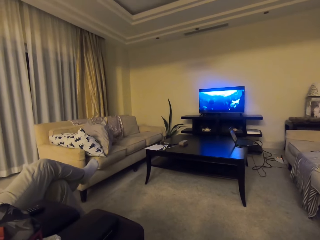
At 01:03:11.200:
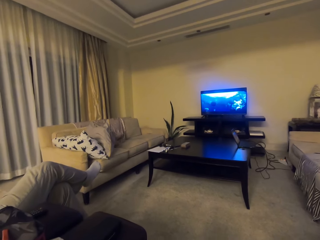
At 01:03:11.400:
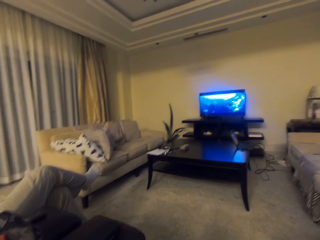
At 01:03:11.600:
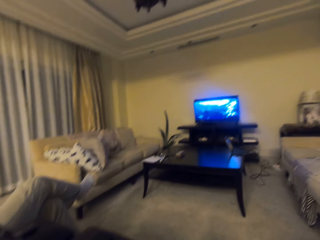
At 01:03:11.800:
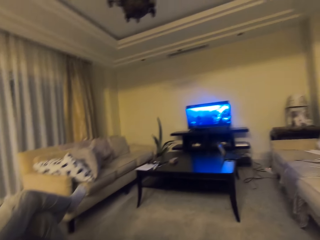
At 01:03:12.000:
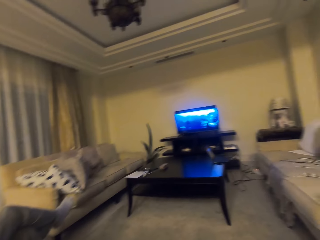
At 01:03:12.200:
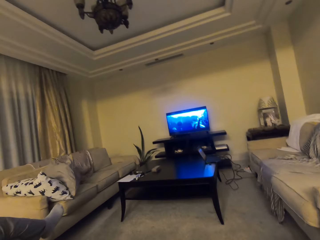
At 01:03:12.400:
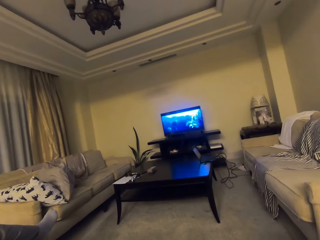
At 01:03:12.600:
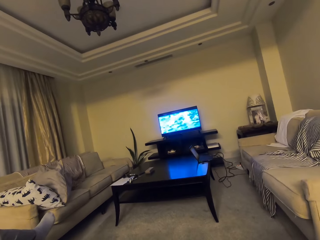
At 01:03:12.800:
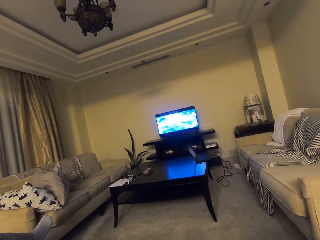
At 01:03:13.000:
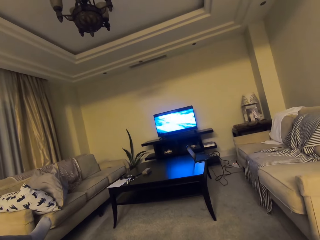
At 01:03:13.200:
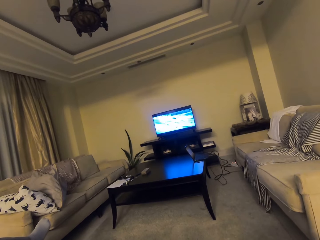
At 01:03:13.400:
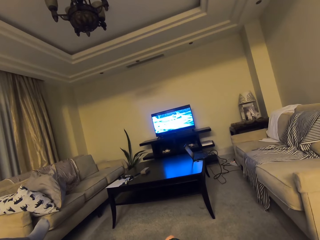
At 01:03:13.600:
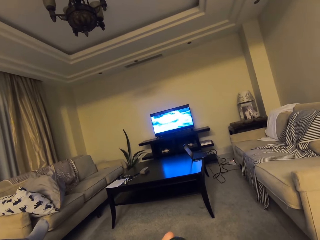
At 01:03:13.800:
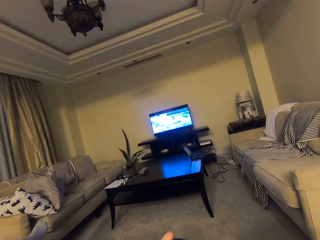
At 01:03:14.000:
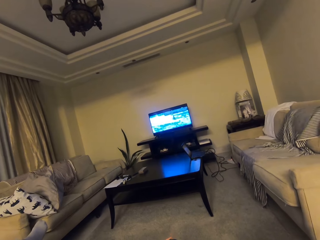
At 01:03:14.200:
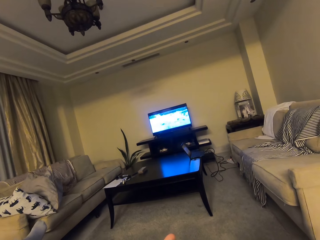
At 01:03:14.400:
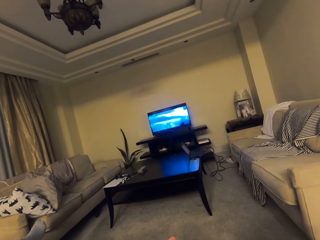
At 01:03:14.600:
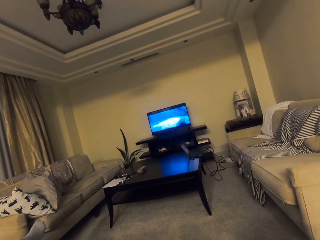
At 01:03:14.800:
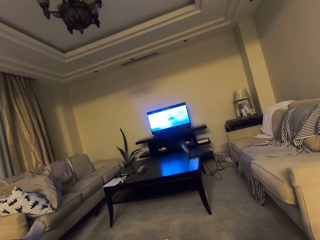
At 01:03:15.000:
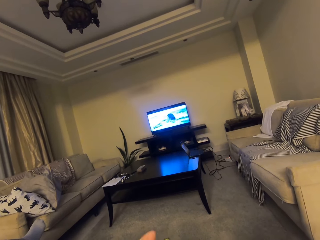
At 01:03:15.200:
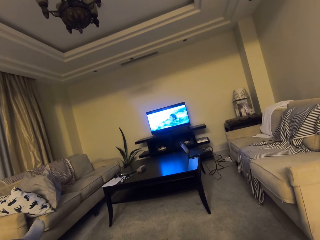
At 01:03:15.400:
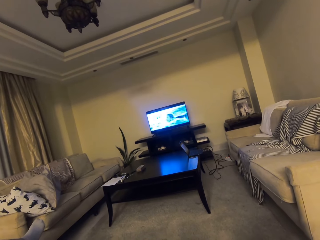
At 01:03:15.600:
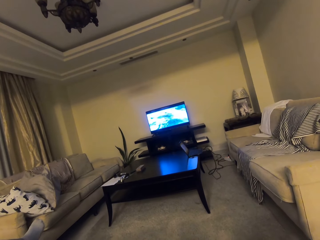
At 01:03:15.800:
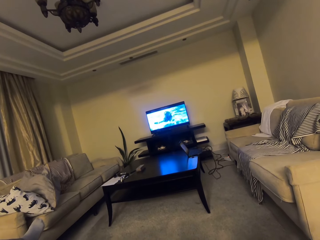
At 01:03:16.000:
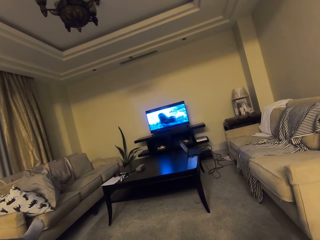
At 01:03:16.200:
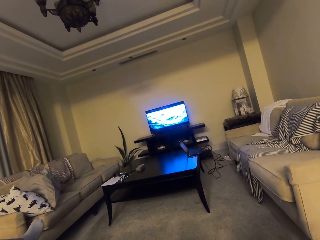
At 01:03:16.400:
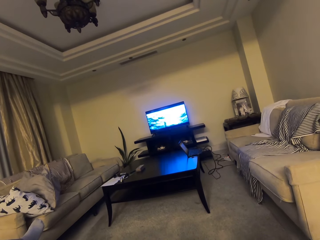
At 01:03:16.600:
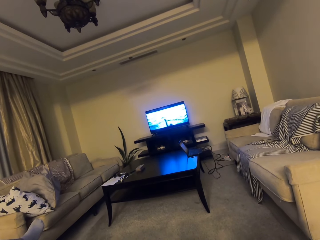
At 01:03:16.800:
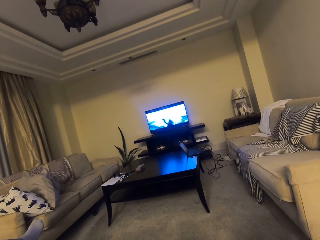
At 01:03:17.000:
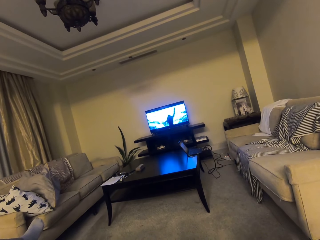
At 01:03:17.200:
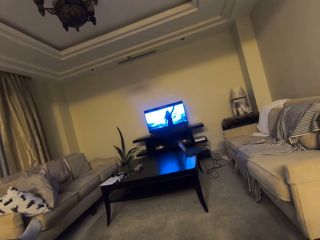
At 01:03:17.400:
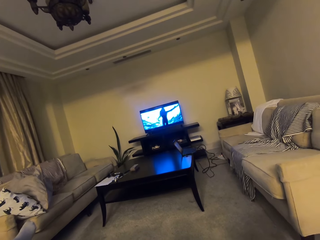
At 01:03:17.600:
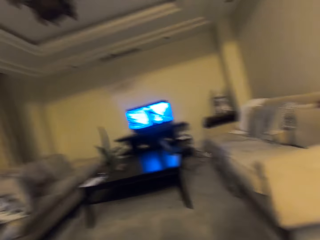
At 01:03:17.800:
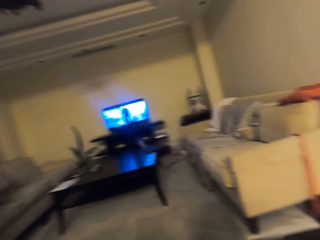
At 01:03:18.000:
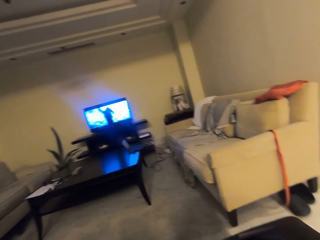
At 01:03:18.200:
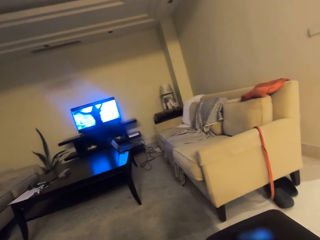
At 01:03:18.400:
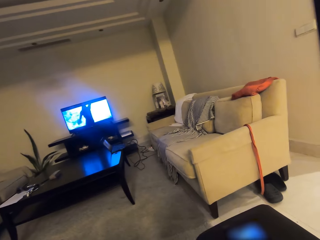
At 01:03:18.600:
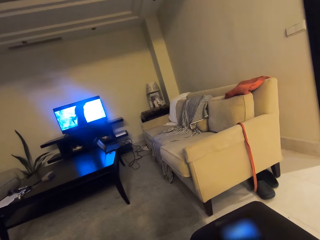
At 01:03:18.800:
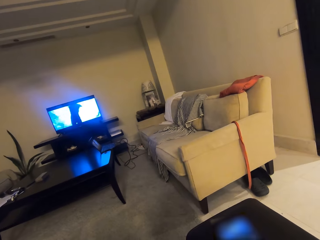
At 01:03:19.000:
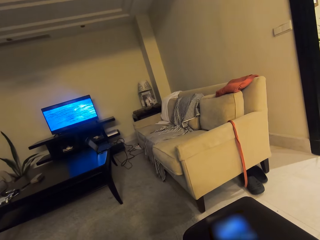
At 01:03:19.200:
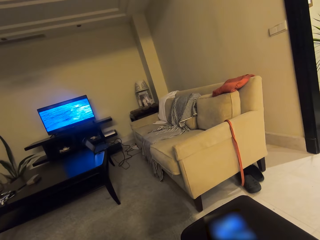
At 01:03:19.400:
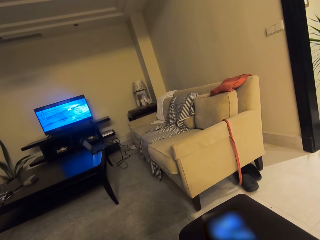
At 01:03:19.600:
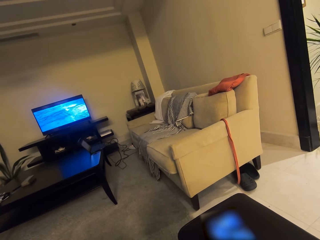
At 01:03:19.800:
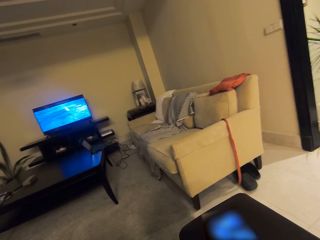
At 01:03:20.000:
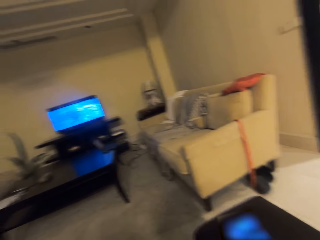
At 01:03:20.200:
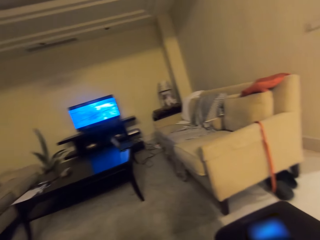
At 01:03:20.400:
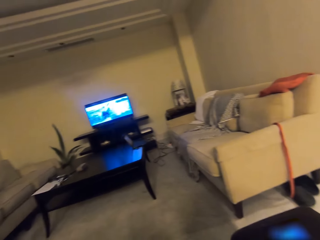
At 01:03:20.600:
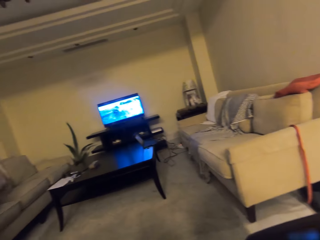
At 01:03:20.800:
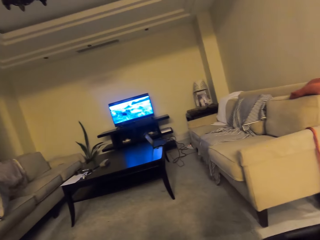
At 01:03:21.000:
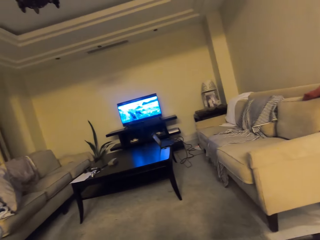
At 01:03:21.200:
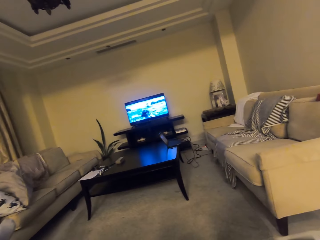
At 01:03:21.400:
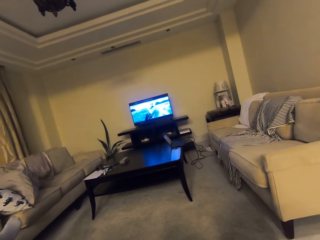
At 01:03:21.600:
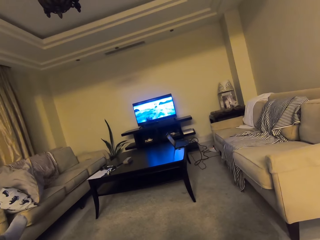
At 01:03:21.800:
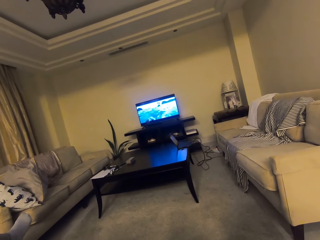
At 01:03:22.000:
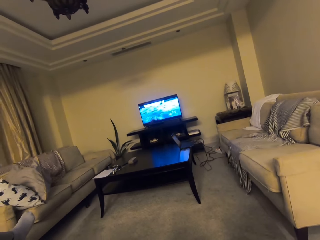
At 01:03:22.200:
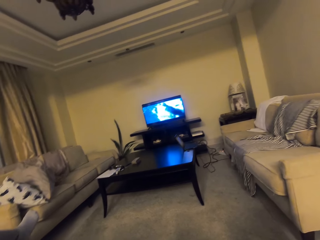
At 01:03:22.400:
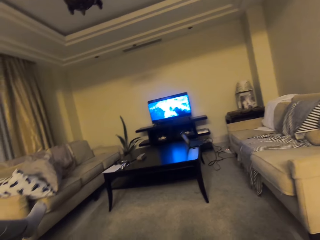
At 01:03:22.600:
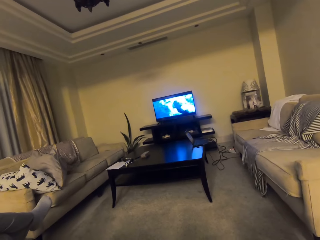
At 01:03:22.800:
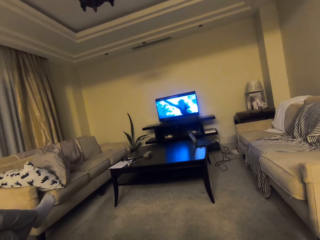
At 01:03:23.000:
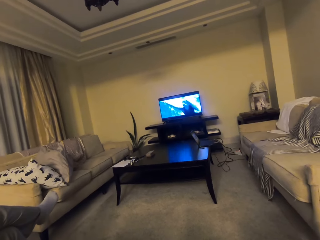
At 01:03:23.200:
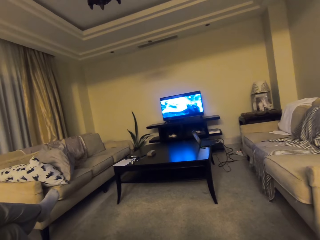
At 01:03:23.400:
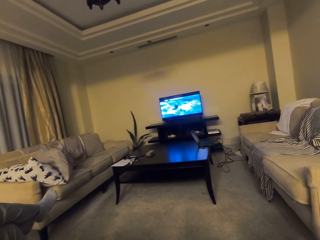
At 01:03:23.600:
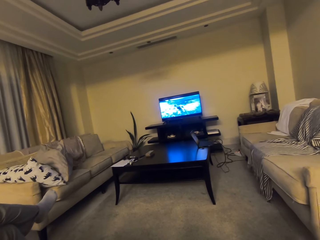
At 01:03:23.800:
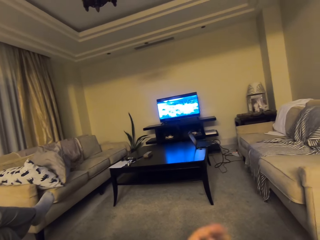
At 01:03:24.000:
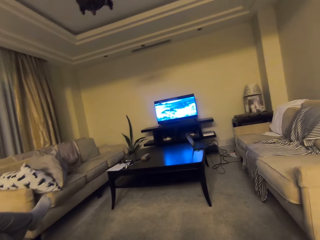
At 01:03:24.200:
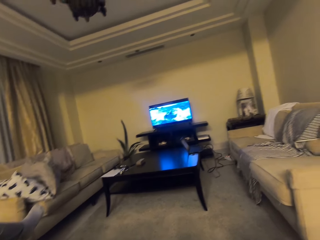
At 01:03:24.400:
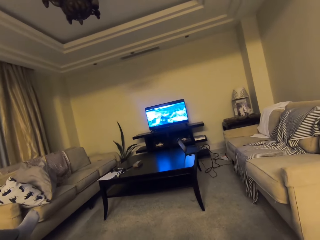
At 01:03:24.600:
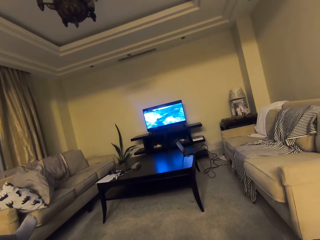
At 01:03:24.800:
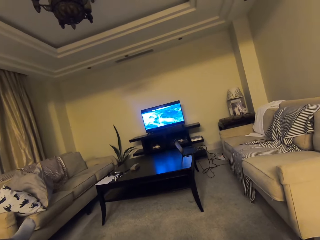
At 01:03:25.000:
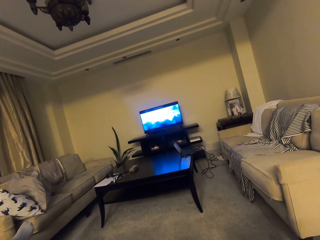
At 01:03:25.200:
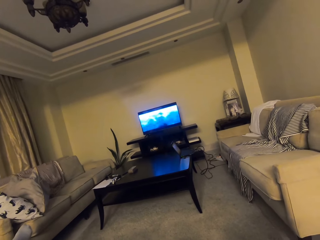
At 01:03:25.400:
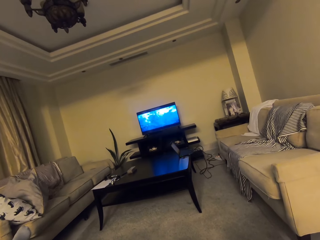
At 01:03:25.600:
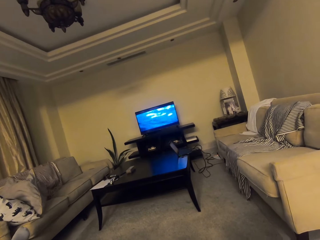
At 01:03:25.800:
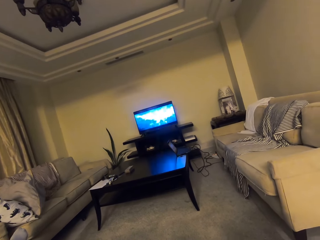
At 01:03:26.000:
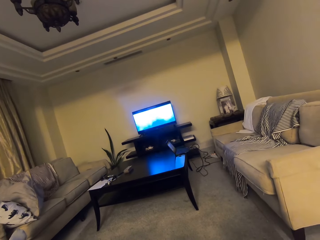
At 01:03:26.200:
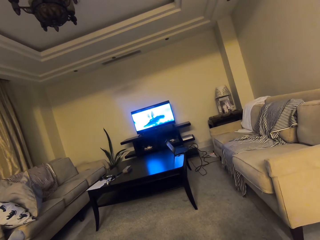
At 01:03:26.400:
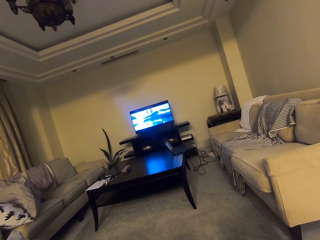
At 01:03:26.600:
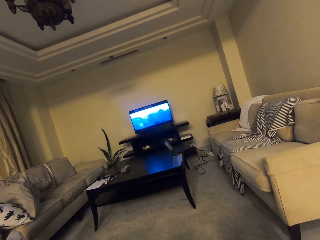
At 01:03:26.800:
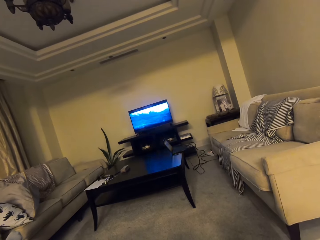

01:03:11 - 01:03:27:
The camera wearer looks around the room. They look at the phone. They look around. They look at the TV.

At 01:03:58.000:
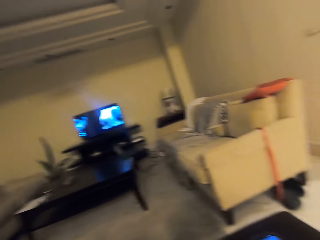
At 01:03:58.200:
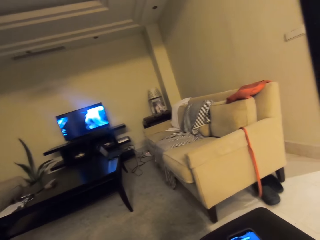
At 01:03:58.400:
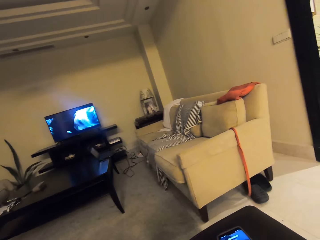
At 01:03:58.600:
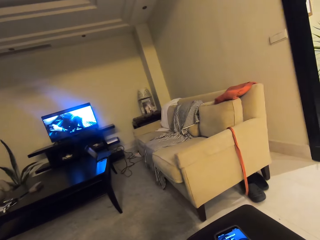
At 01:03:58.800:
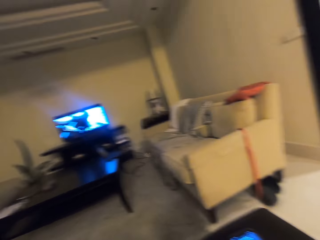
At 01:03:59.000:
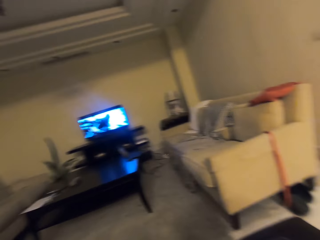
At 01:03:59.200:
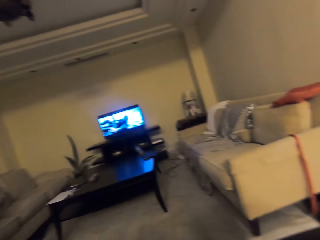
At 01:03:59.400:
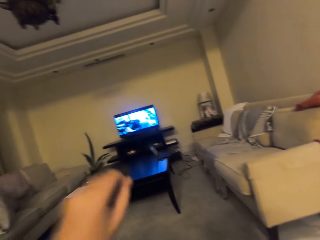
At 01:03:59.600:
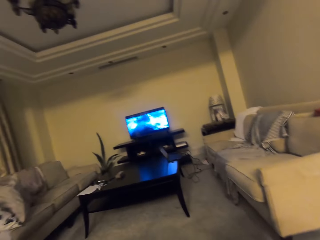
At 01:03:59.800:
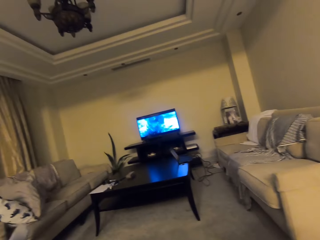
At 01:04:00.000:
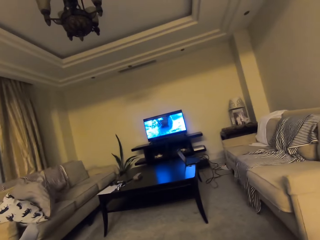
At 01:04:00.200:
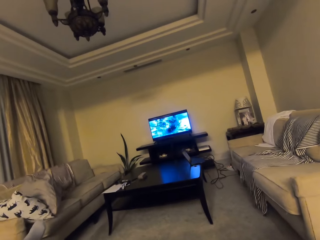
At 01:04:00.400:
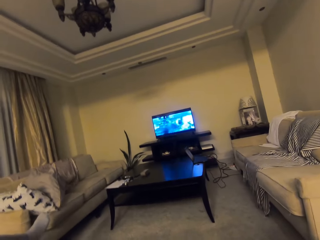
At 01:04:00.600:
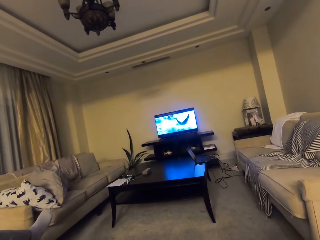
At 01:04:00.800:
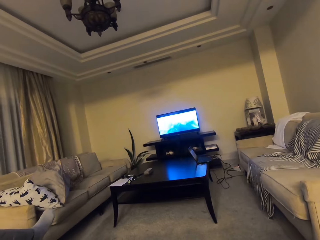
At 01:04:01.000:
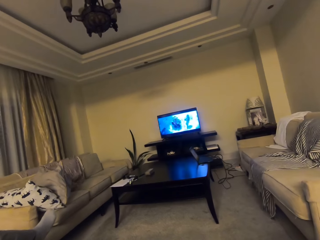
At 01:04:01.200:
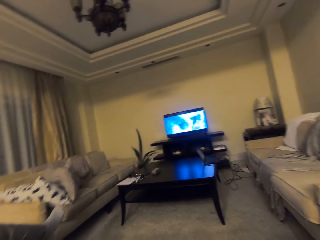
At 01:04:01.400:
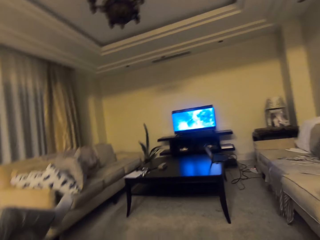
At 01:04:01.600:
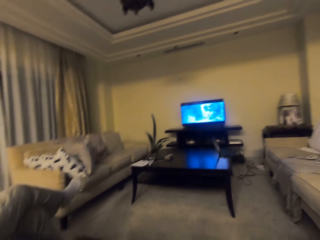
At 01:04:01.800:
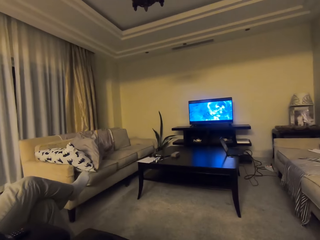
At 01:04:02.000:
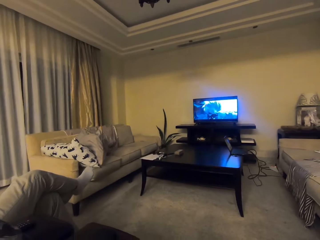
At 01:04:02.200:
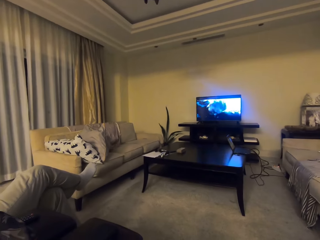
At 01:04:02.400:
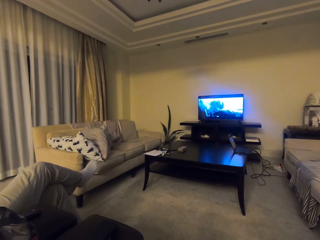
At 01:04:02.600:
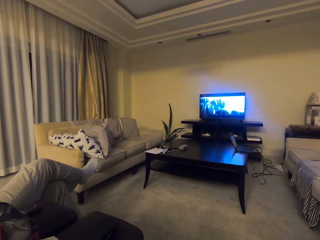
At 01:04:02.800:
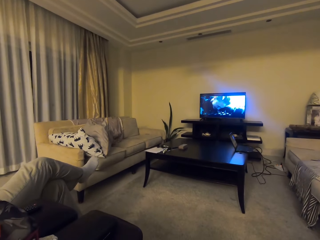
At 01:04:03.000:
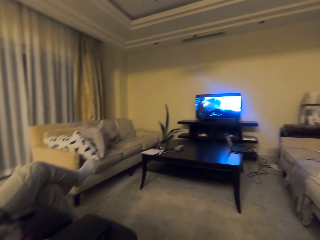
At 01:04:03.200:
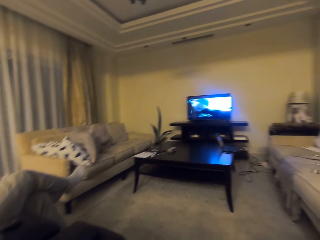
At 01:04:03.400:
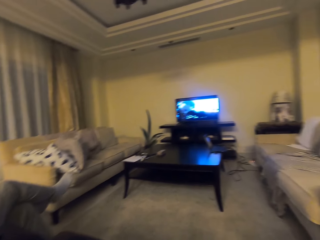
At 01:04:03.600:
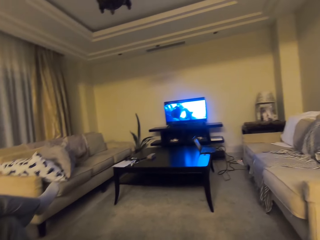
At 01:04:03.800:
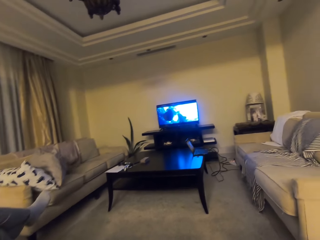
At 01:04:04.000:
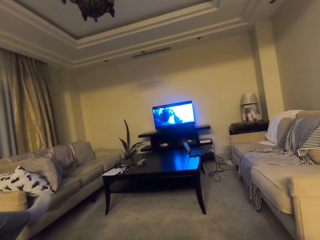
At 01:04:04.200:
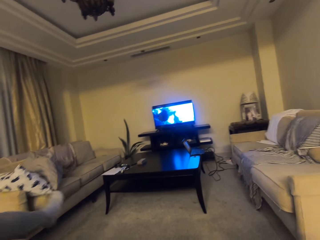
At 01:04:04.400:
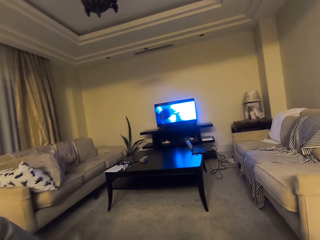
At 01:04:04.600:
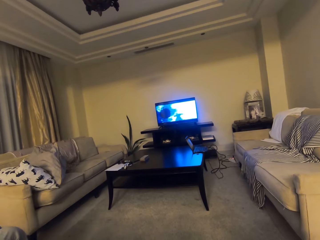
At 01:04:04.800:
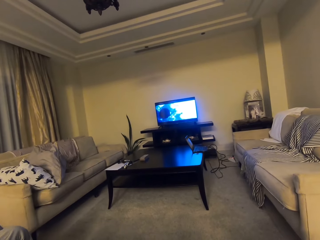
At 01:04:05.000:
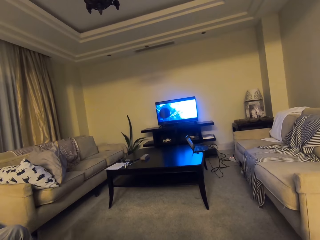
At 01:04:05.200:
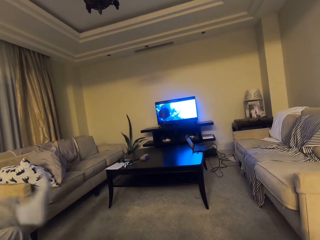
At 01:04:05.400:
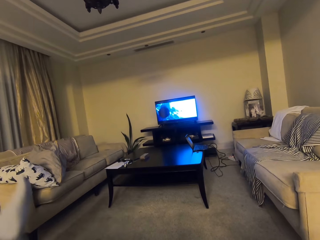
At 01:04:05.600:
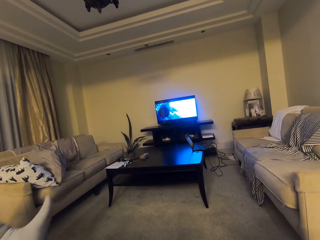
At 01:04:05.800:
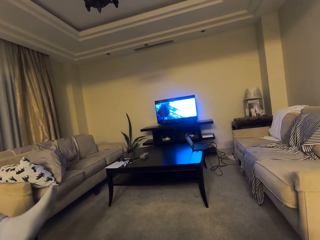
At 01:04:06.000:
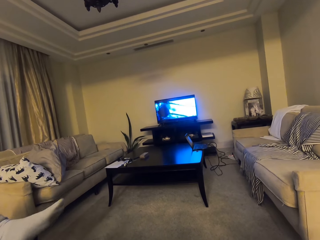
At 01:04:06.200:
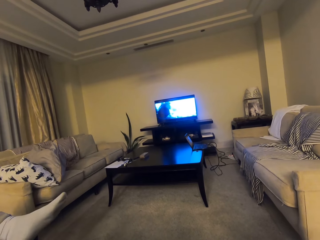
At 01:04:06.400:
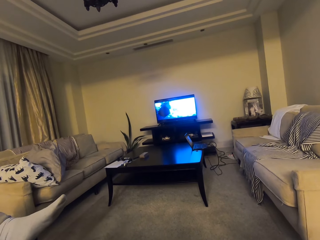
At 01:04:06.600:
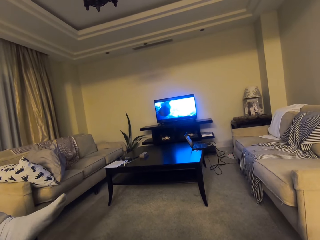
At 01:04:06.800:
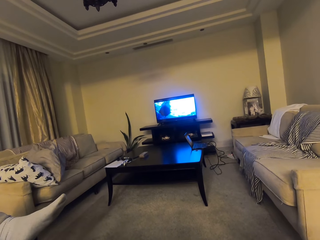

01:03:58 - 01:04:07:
The camera wearer lifts the hand. A man puts the leg up.
